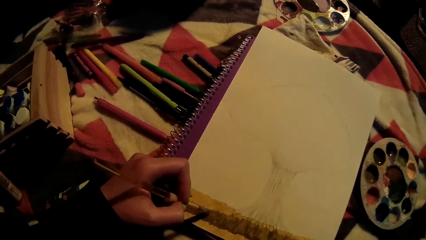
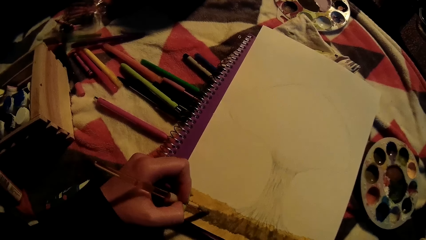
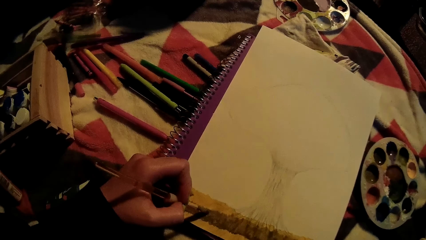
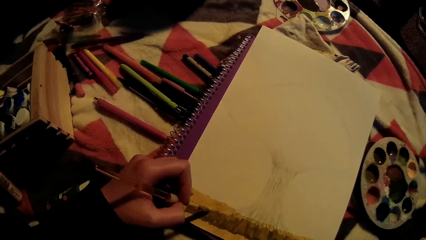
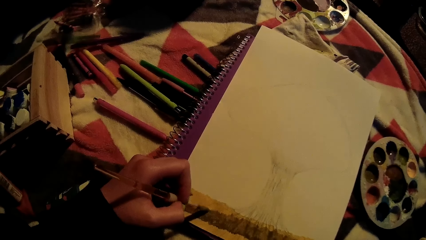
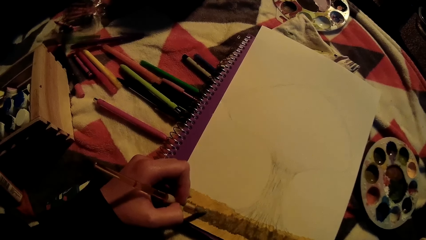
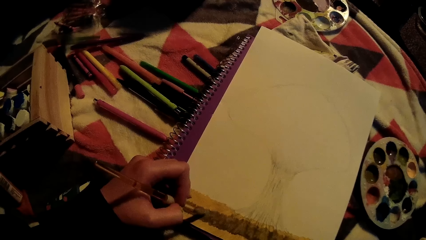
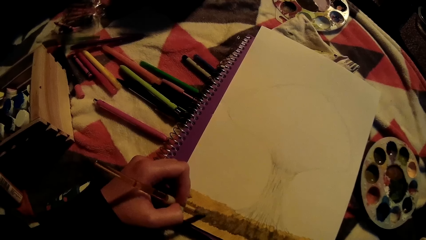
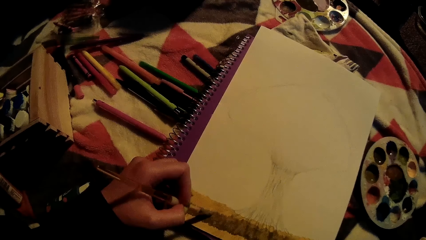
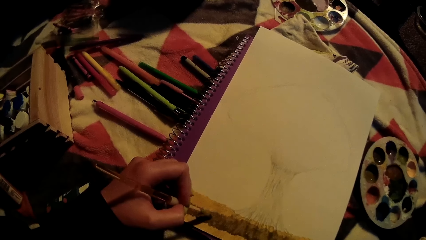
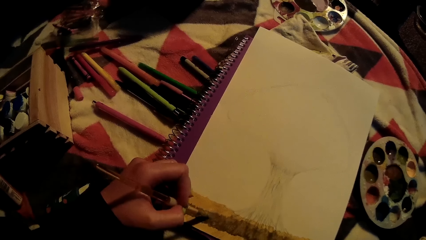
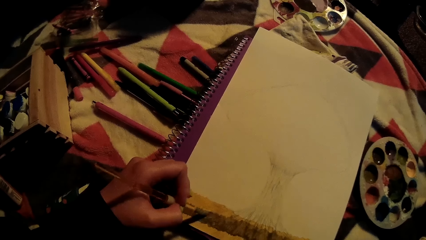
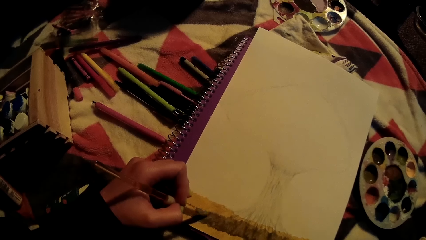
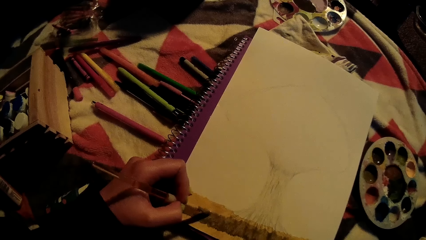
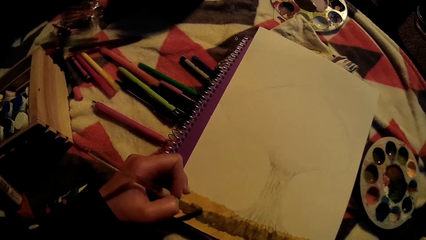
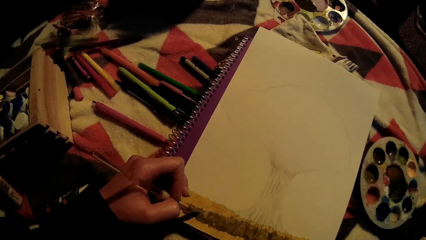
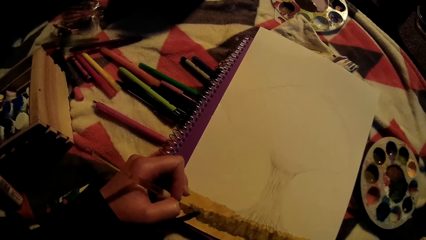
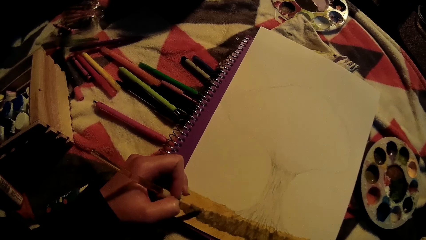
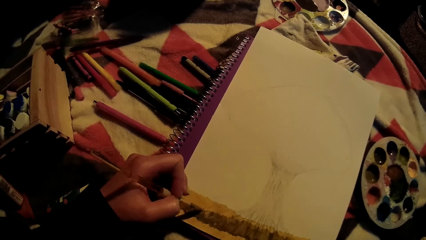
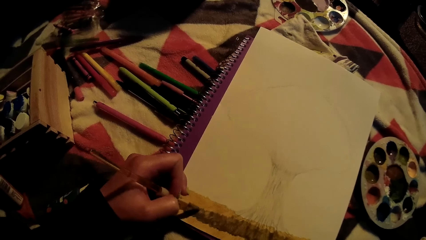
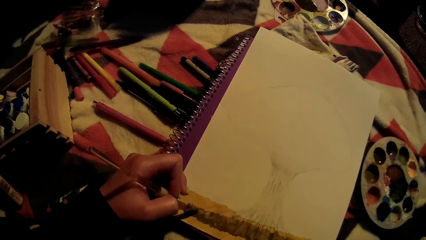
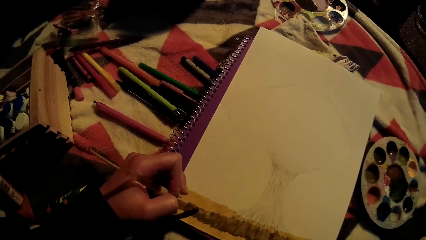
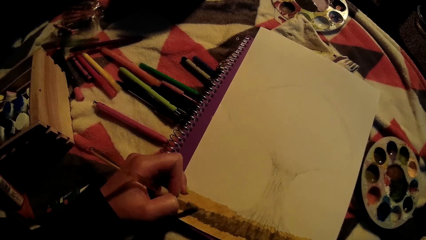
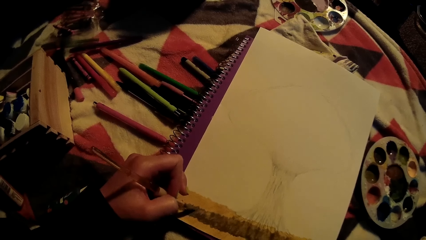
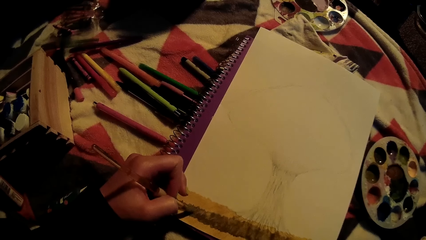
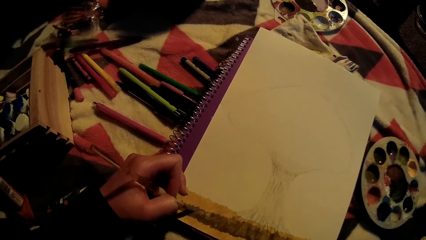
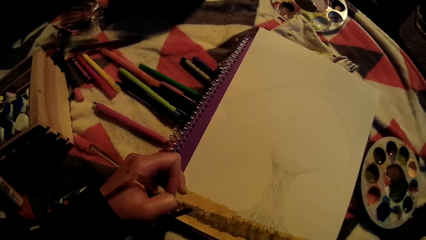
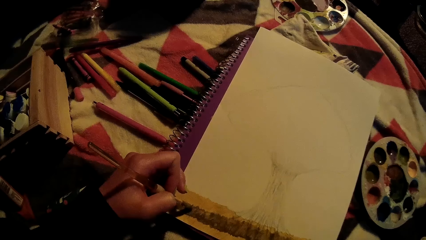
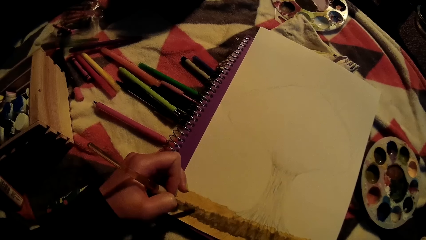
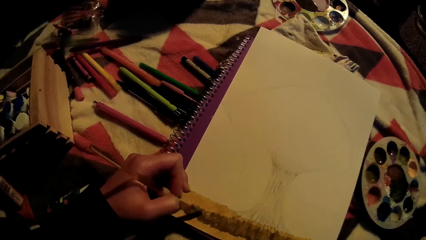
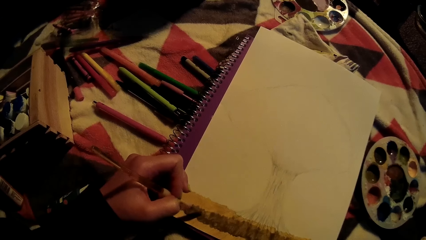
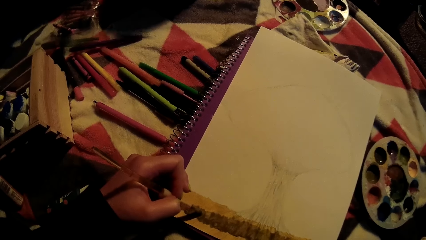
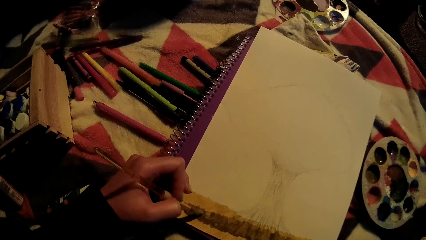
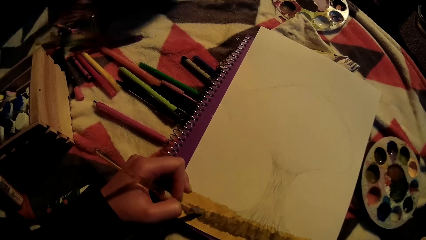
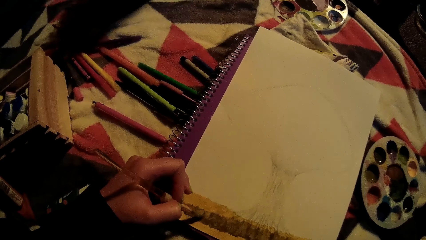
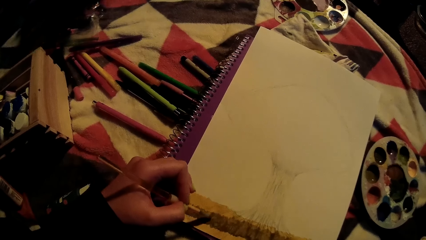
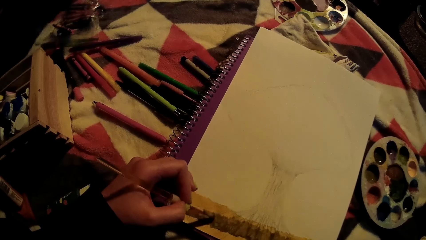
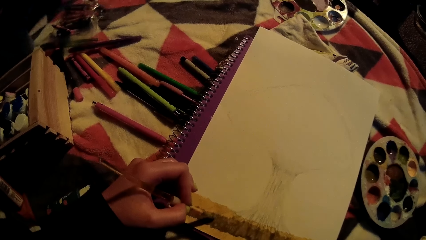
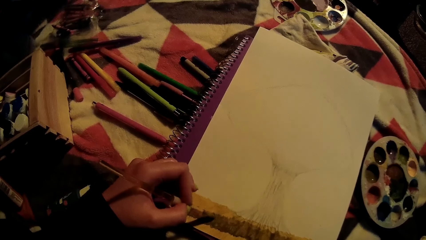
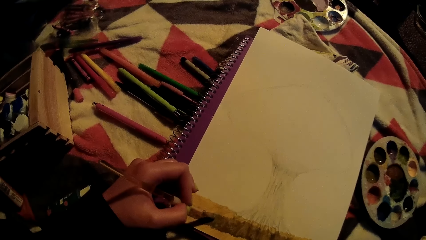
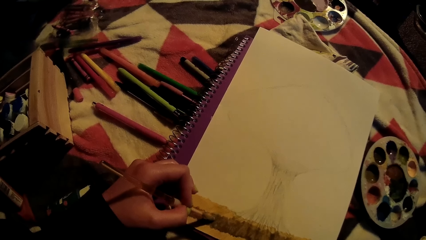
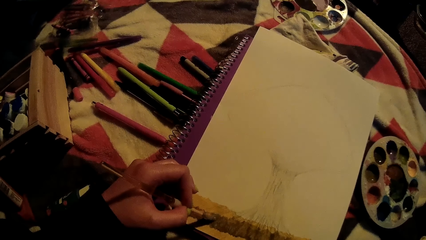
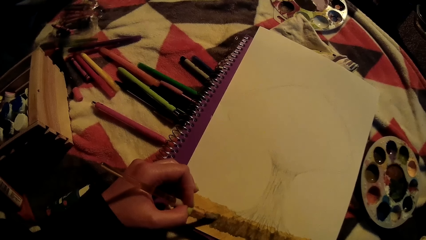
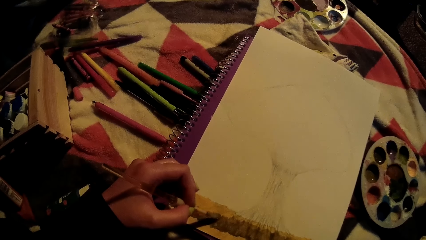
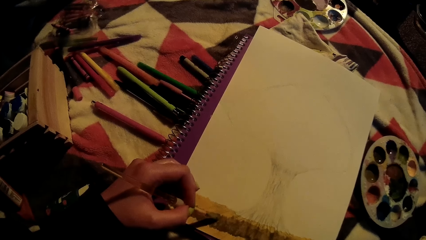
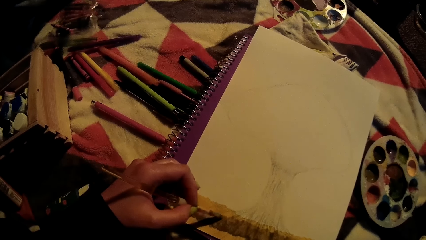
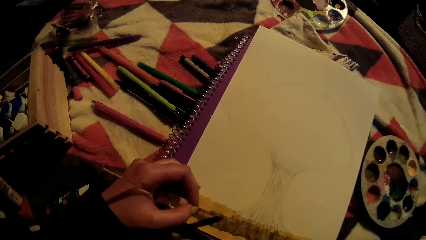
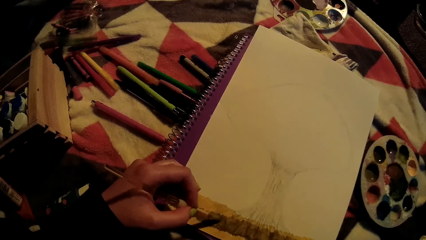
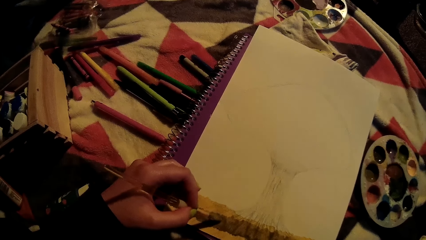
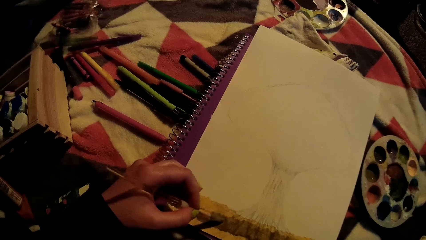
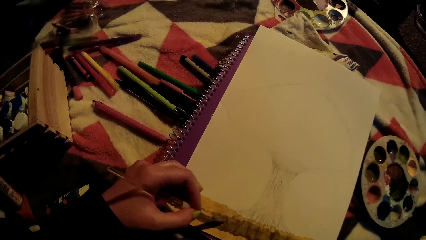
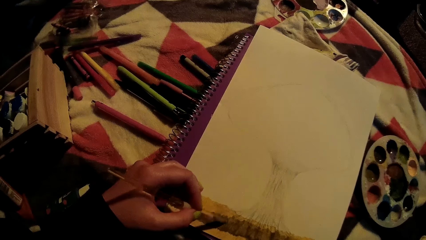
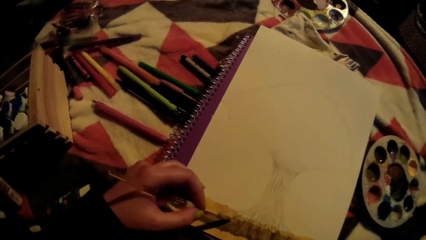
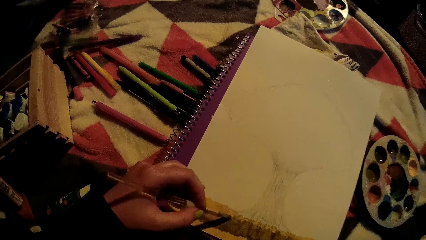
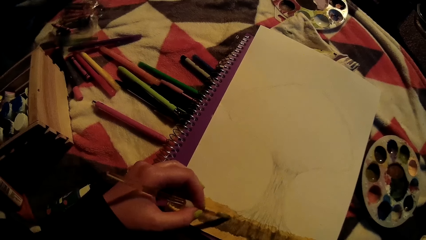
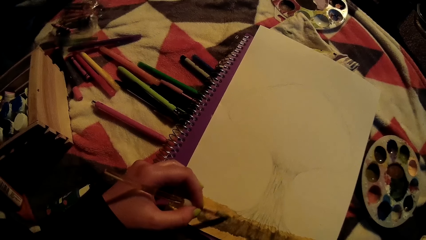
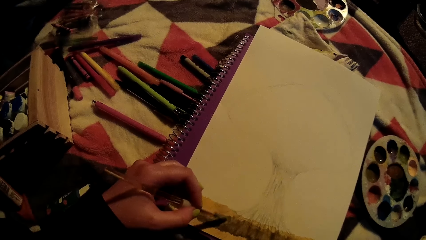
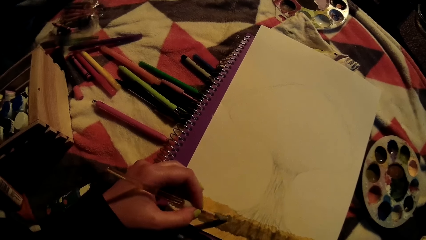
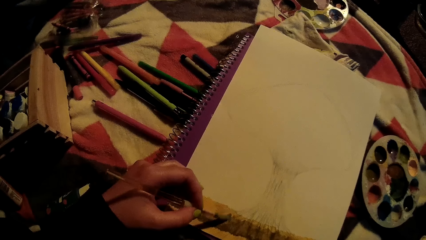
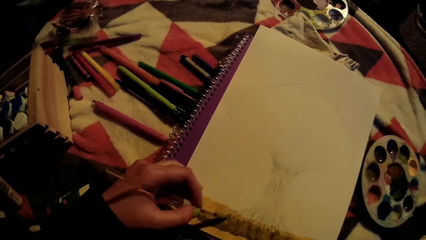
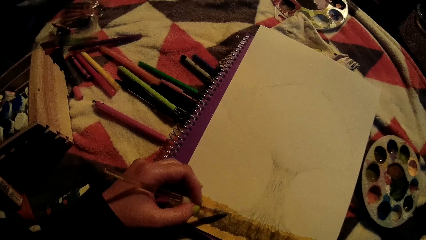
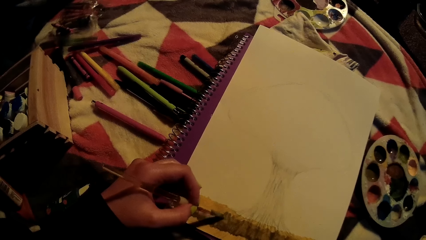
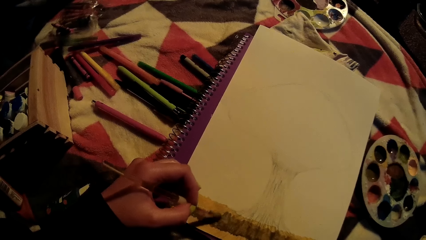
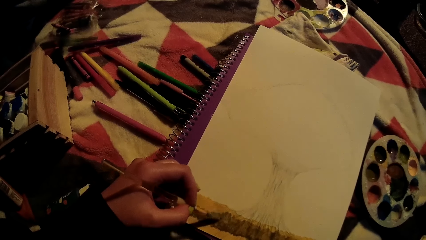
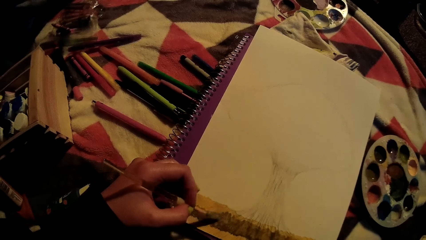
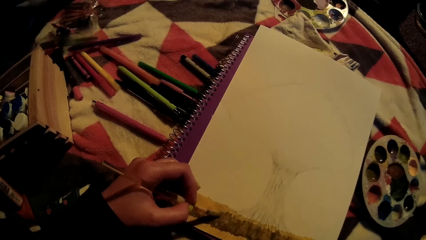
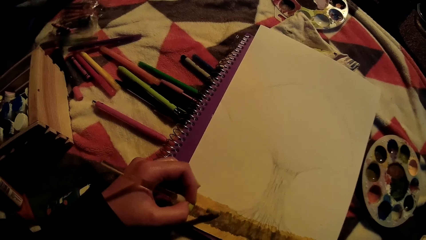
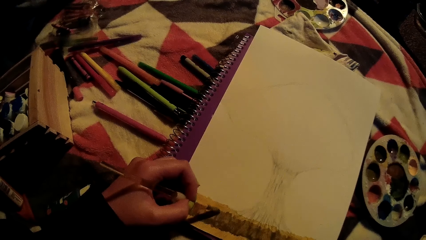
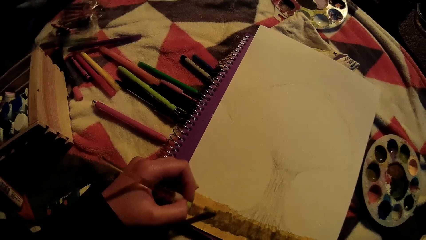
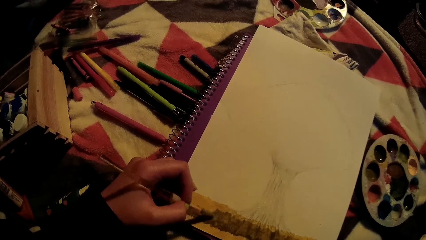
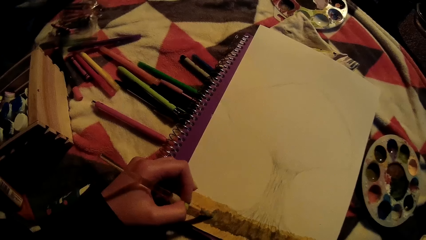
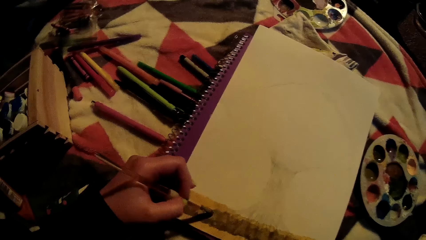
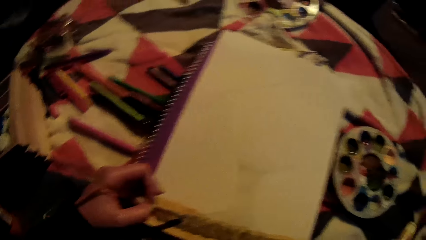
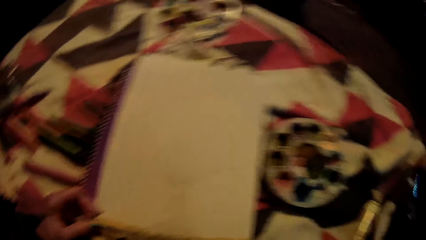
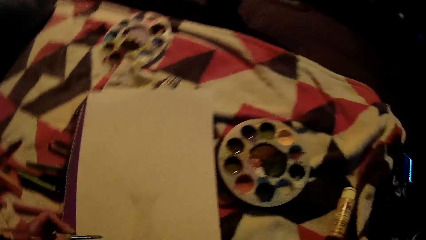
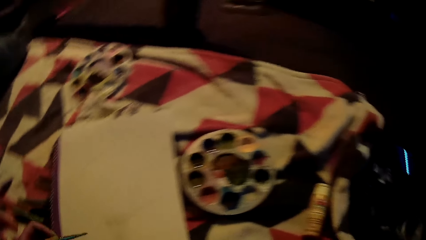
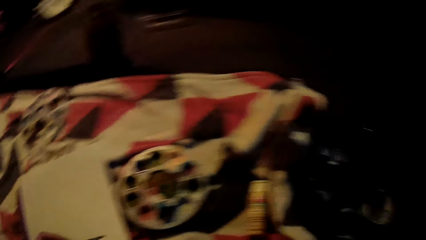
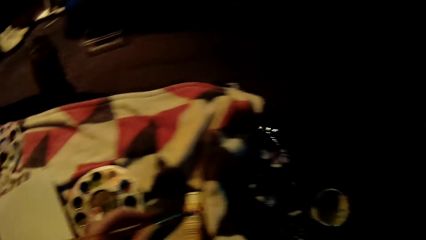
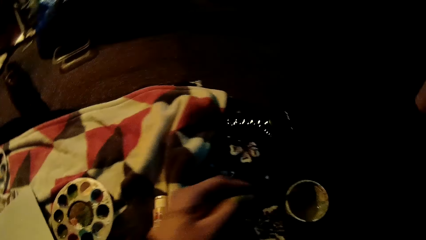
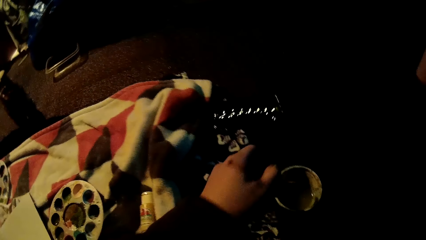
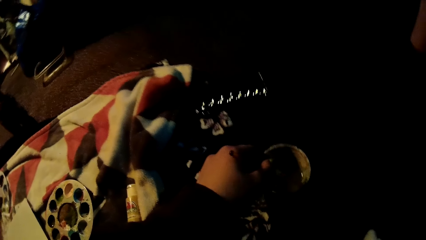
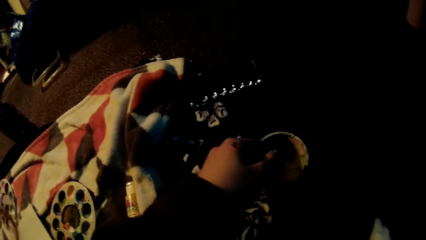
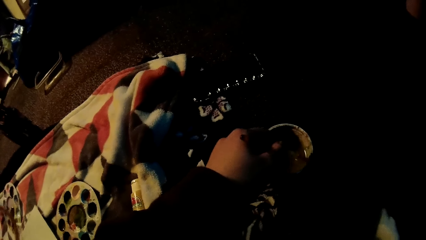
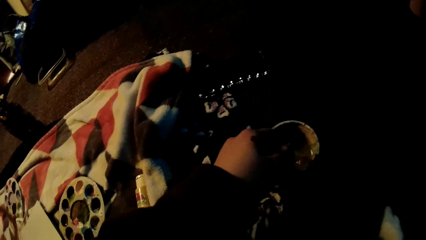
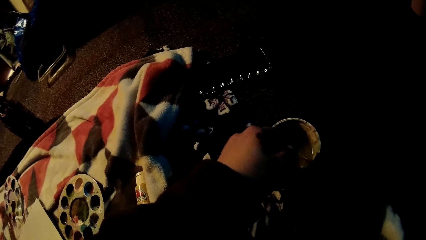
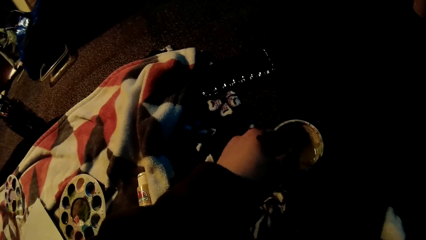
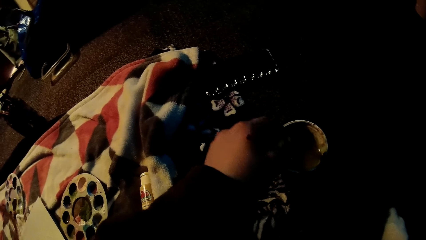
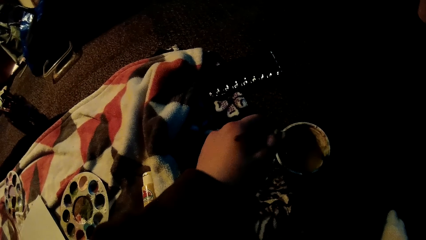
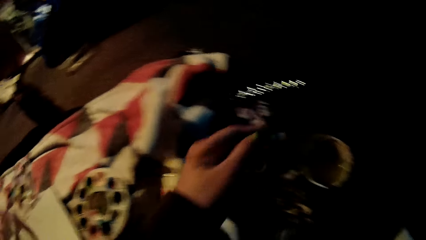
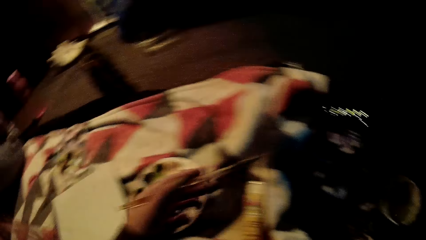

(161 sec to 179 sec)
The camera wearer dips the brush. He rinses the paint brush in a water pot on the floor with his left hand.
